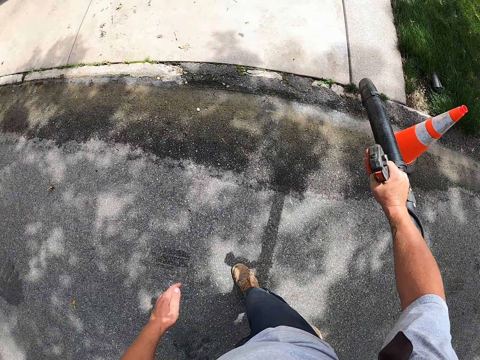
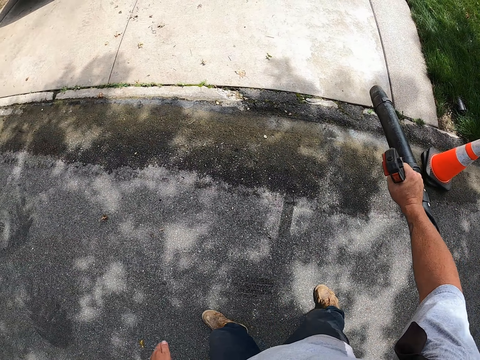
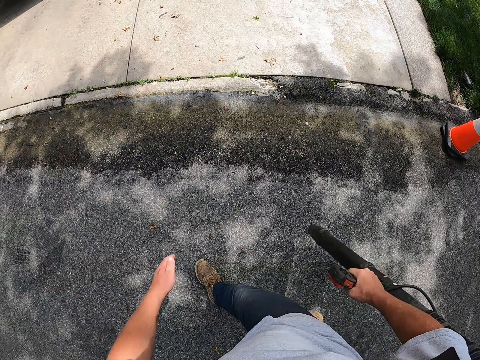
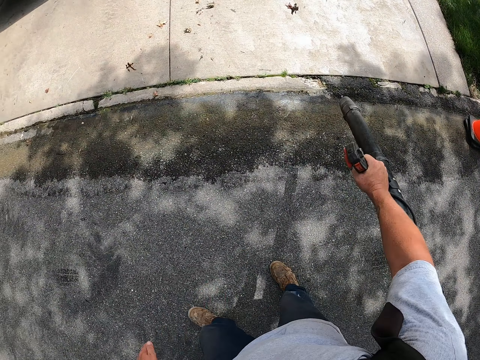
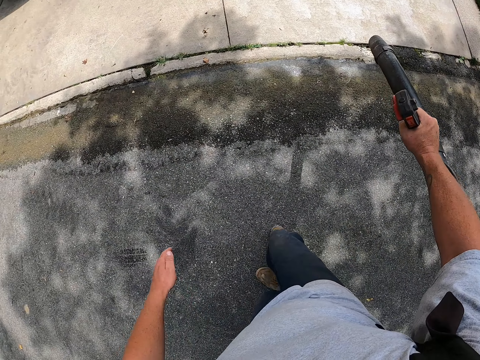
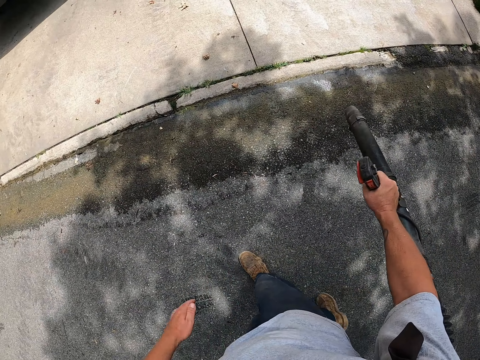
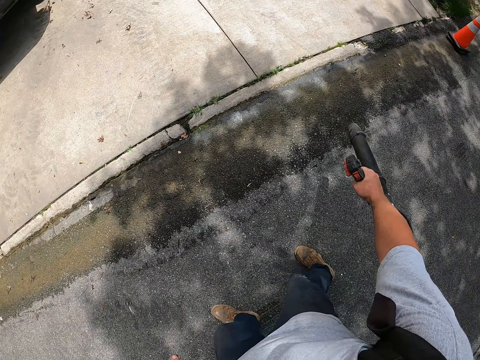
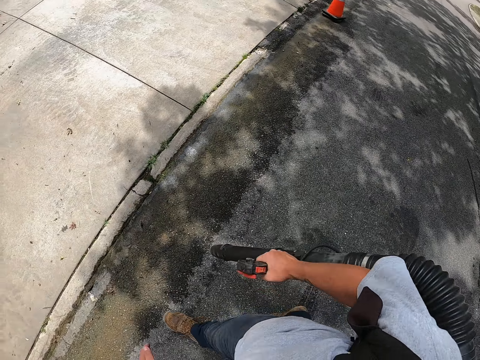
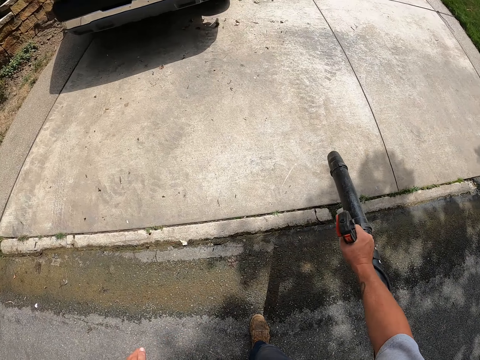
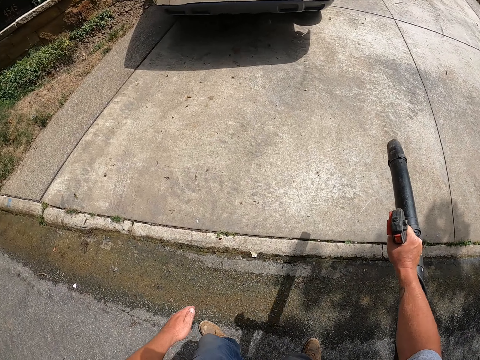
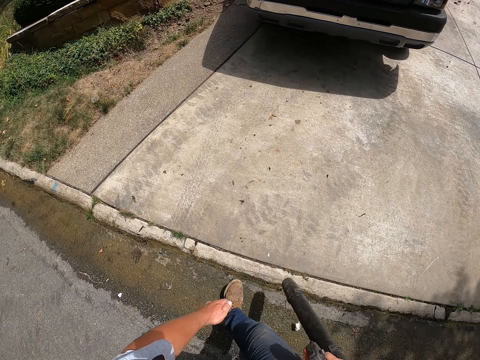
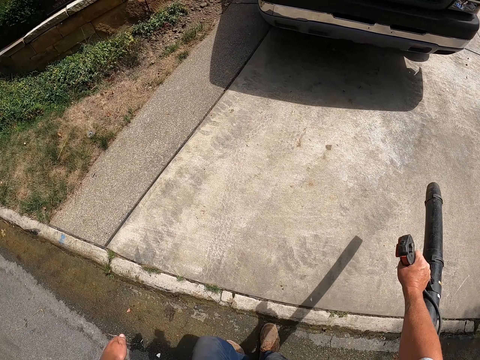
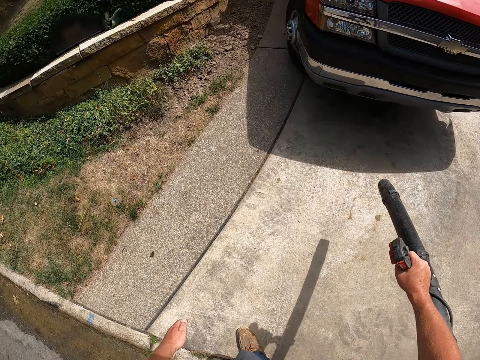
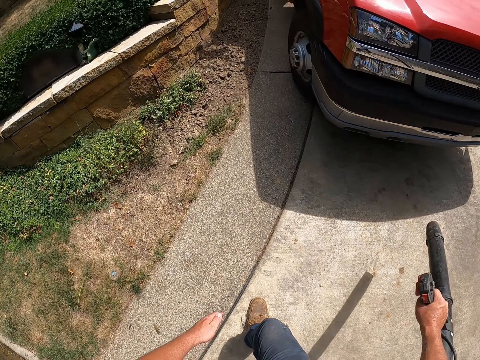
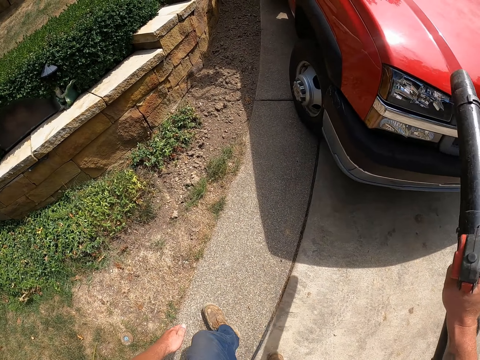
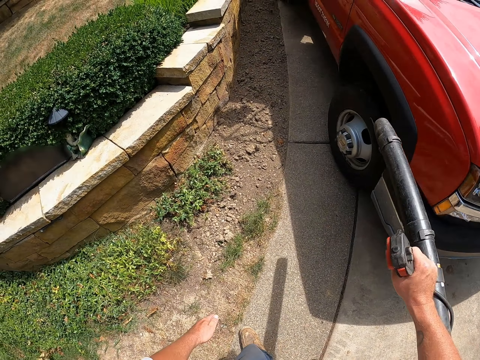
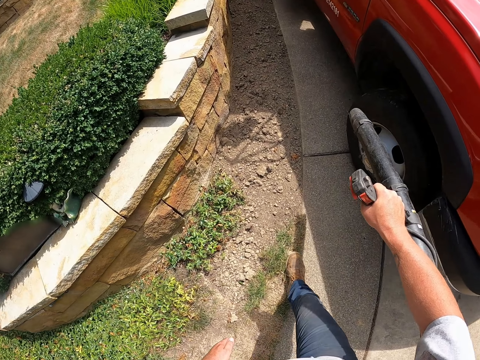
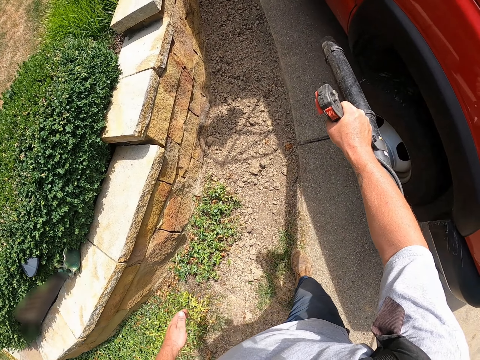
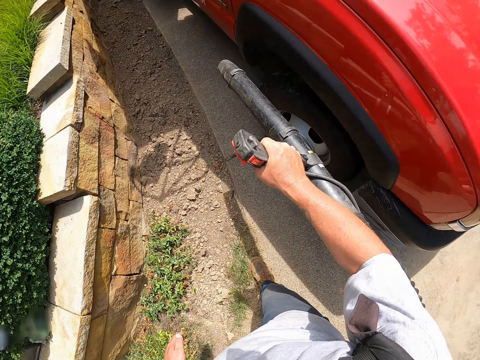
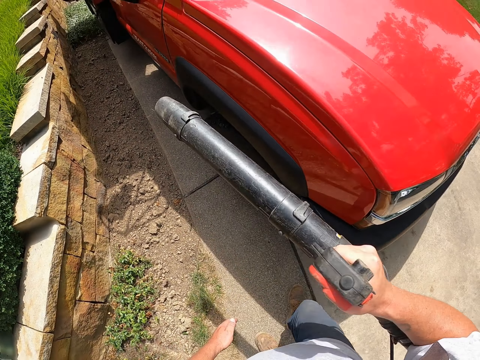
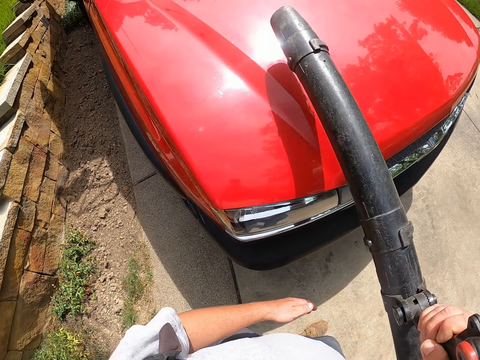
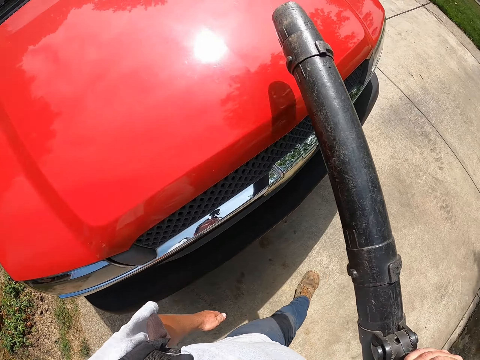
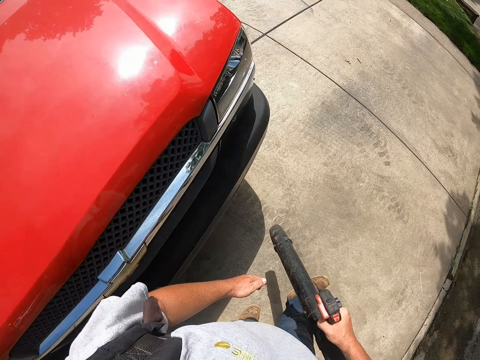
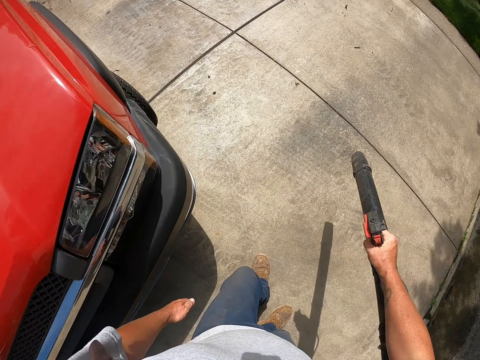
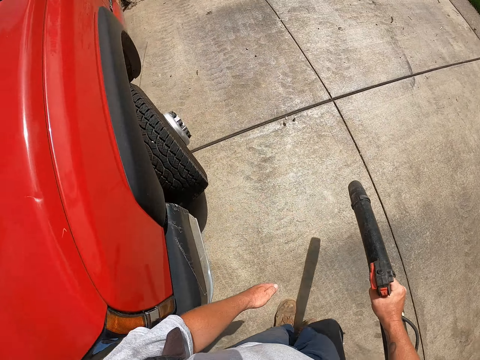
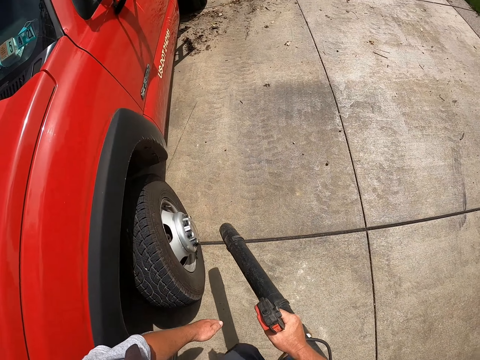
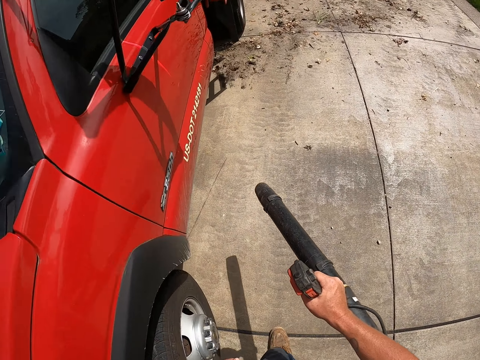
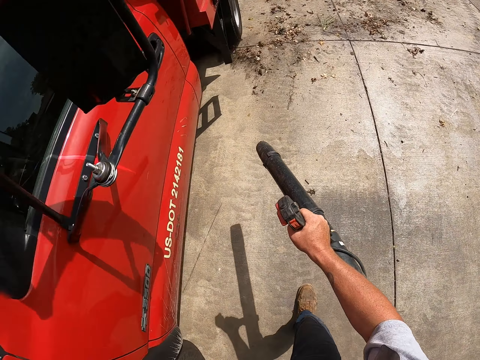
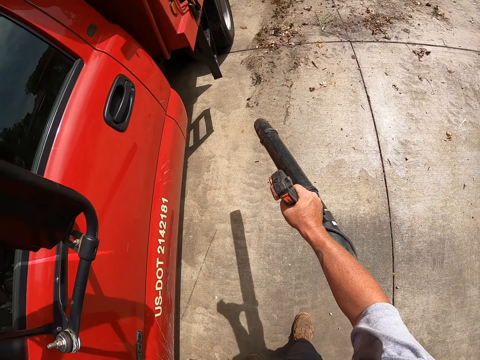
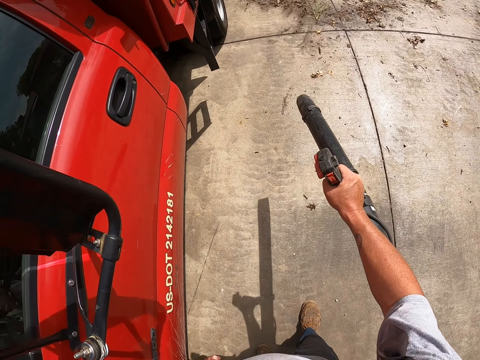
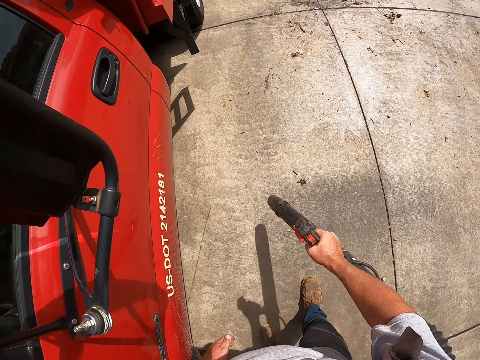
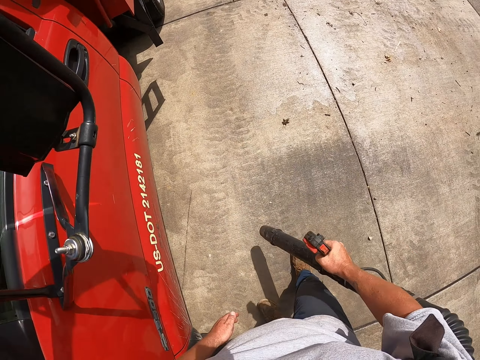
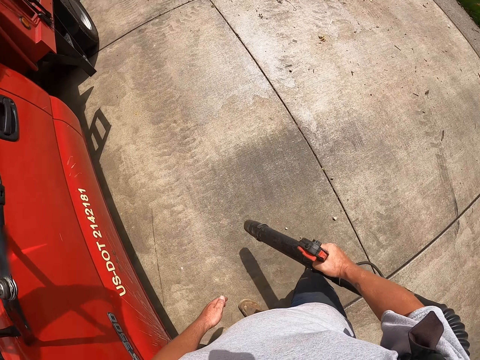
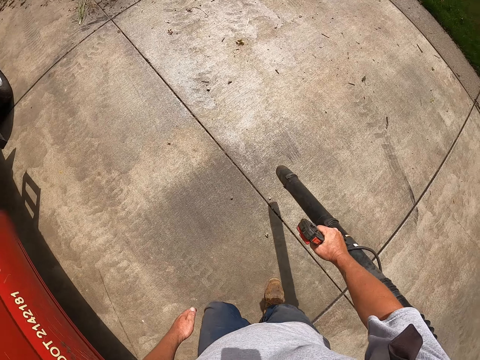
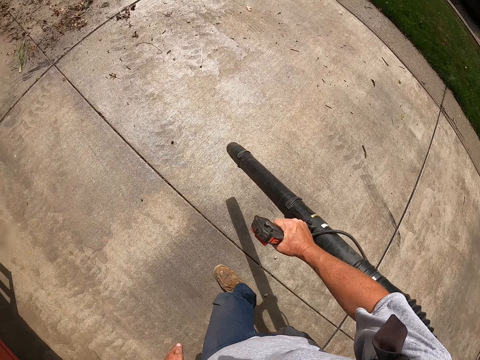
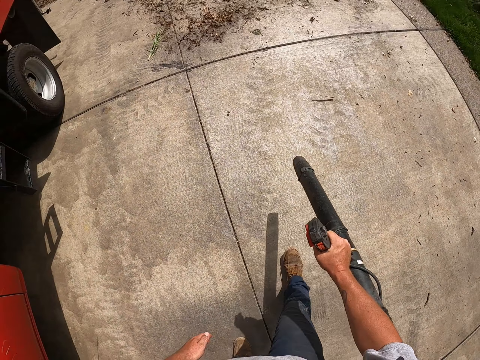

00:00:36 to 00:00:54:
The camera wearer walks around the compound. They blow leaves around the car, on the ground.

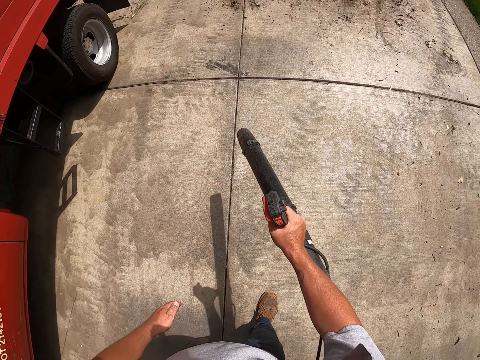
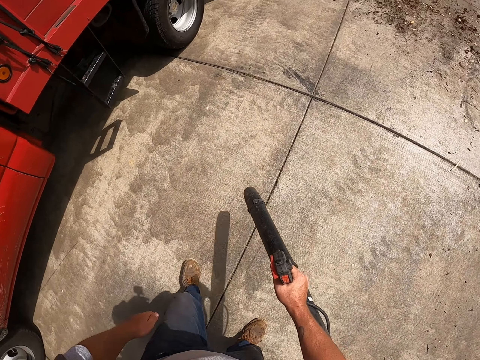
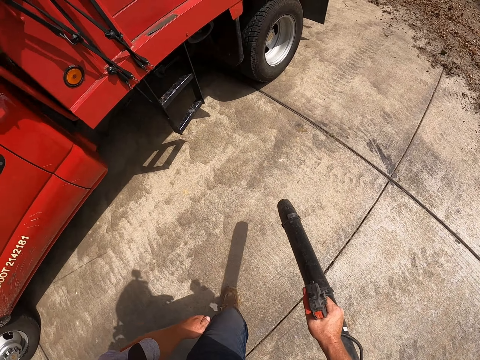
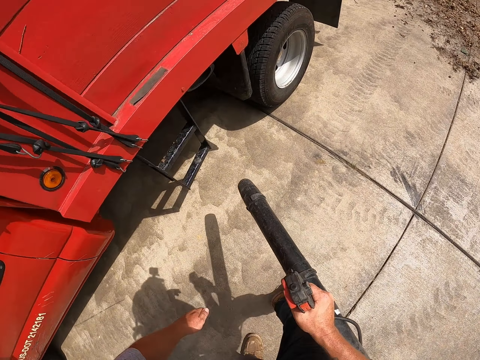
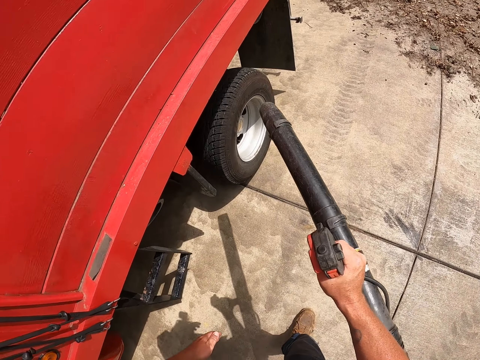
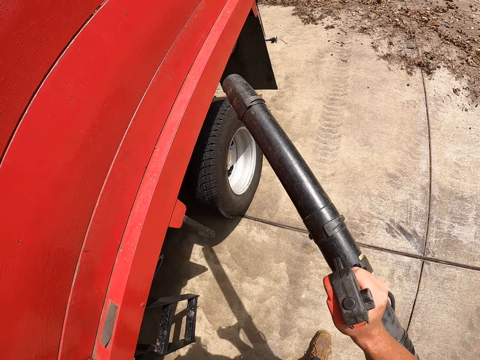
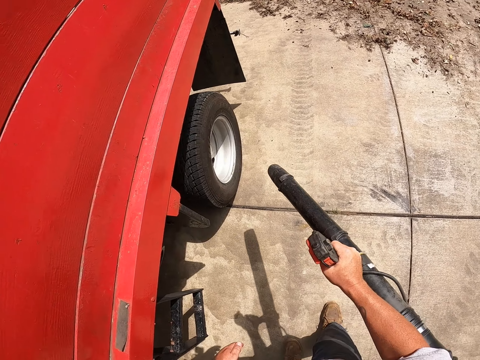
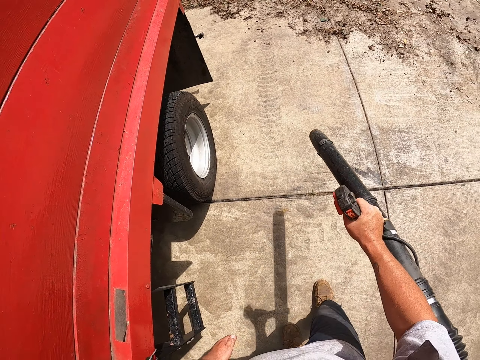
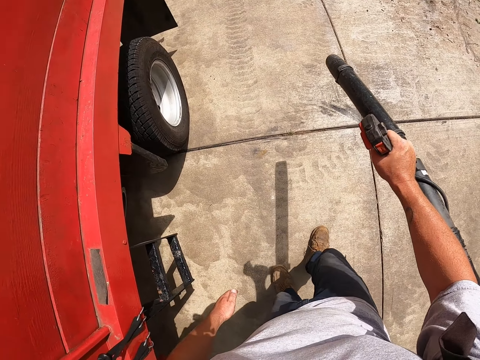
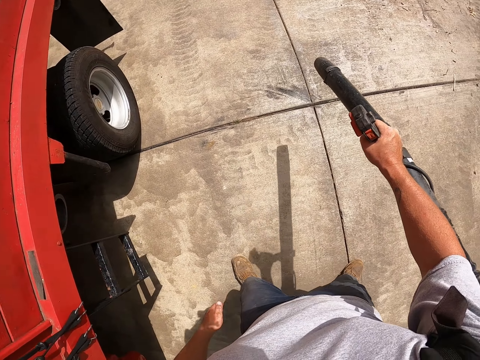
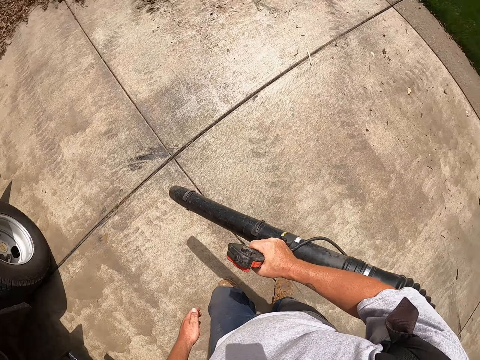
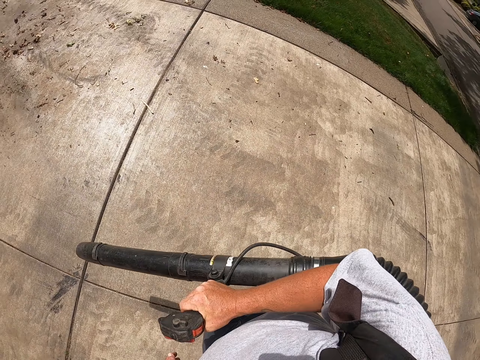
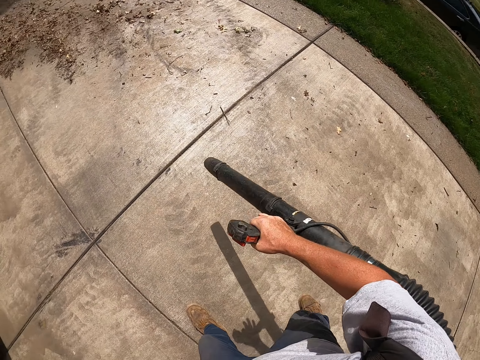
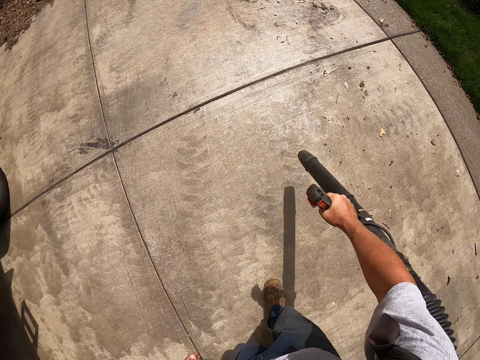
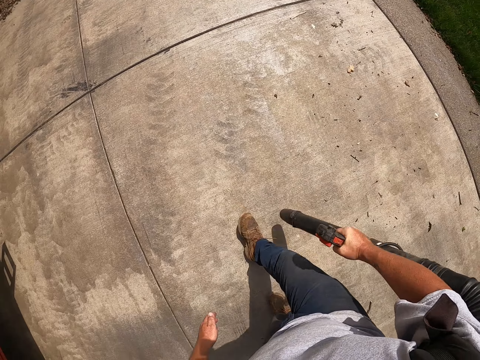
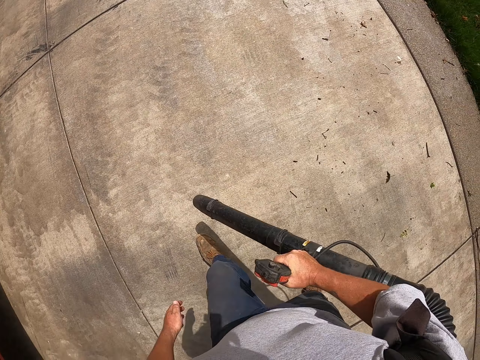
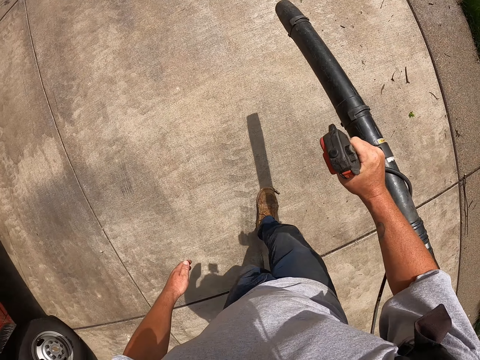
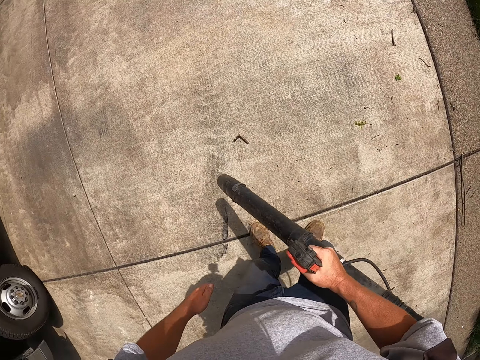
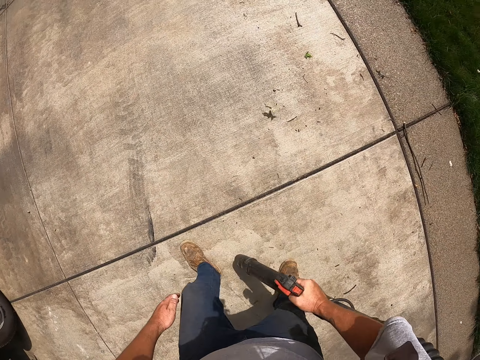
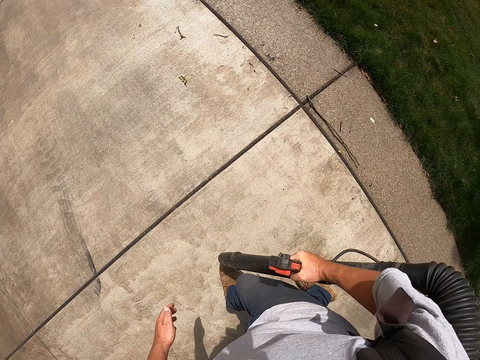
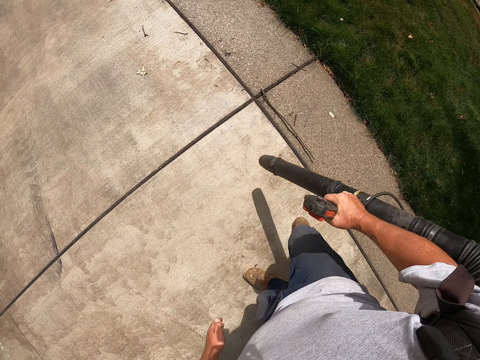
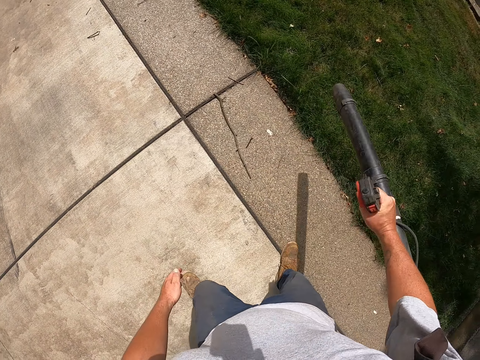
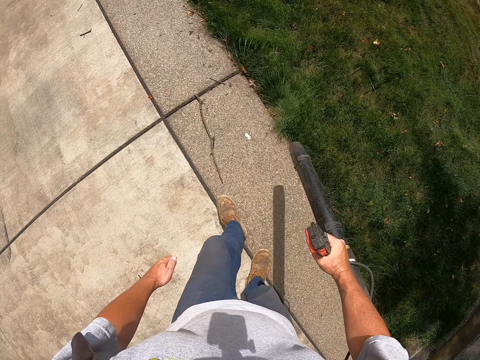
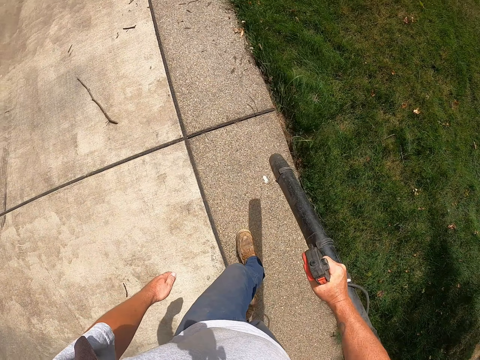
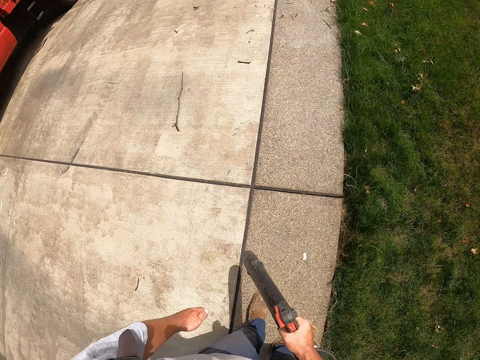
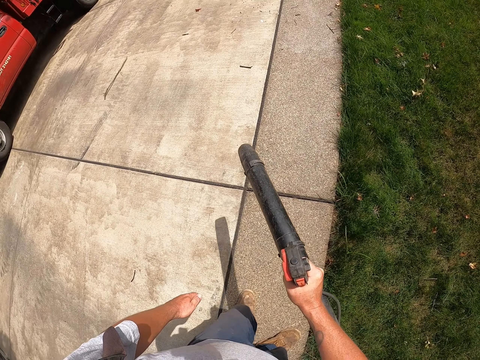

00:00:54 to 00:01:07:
The camera wearer looks around the compound.
